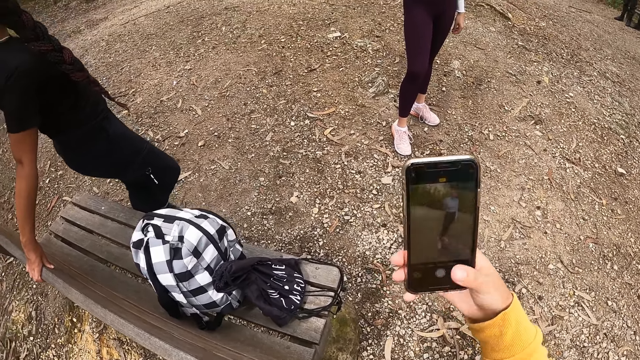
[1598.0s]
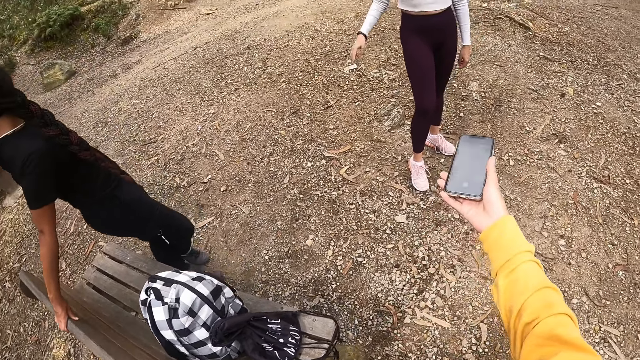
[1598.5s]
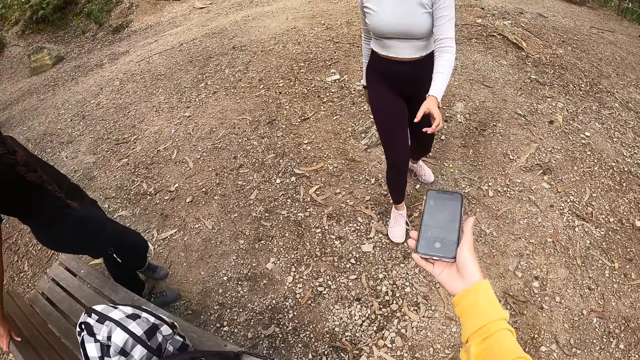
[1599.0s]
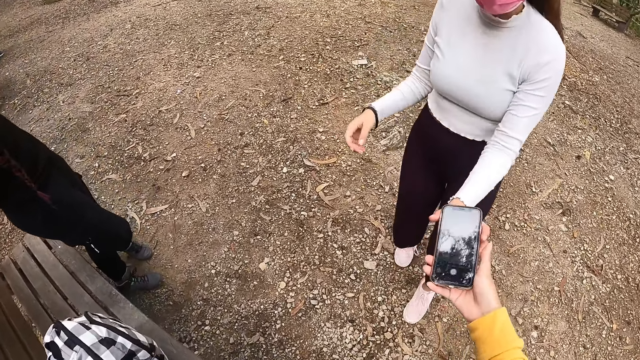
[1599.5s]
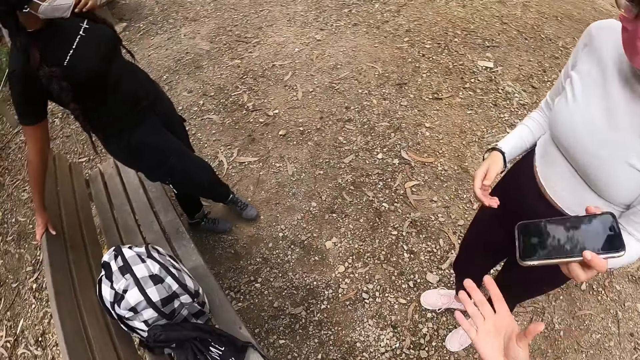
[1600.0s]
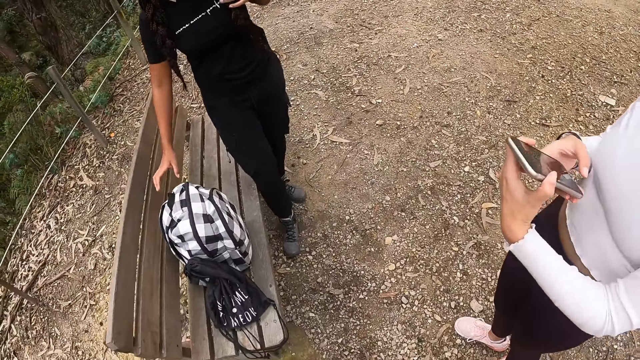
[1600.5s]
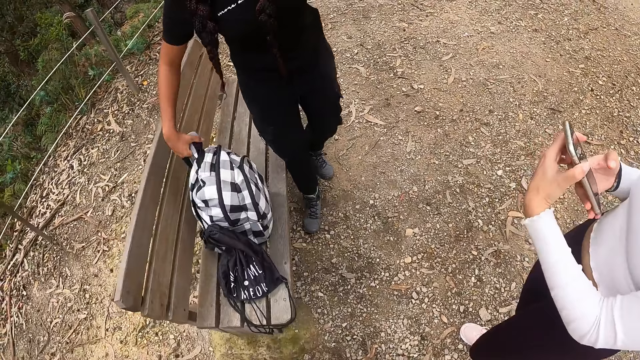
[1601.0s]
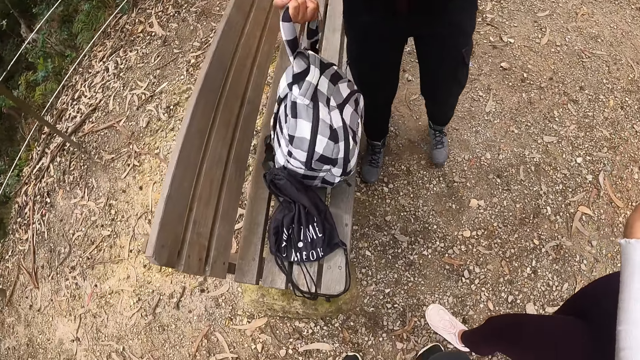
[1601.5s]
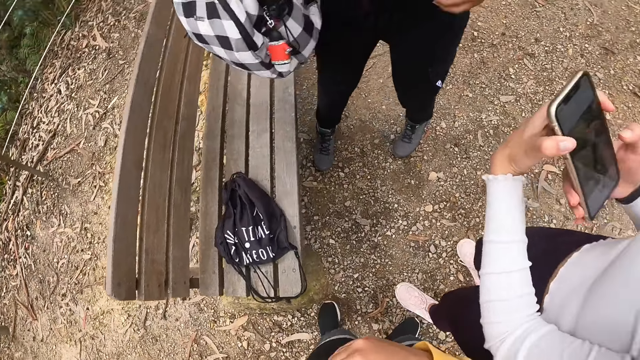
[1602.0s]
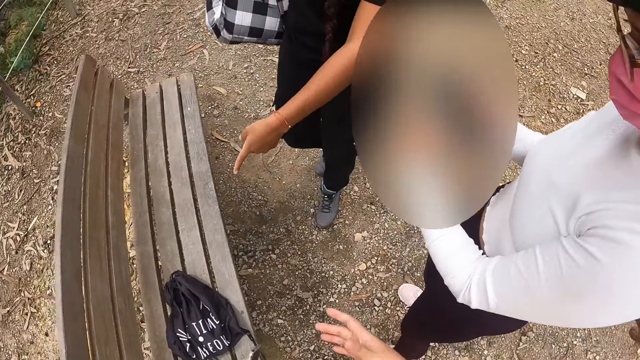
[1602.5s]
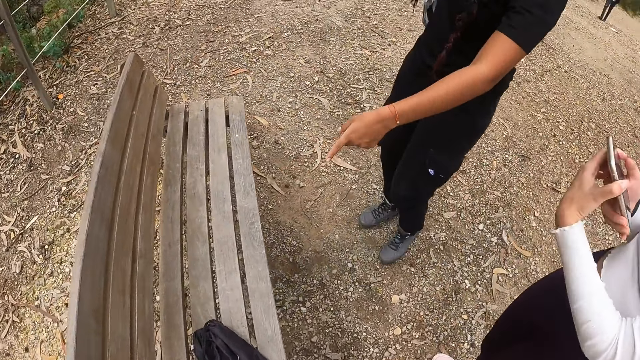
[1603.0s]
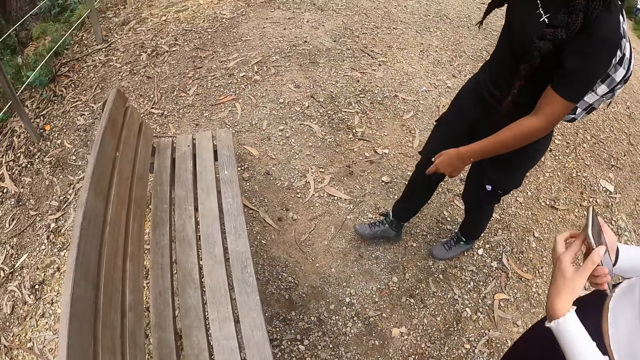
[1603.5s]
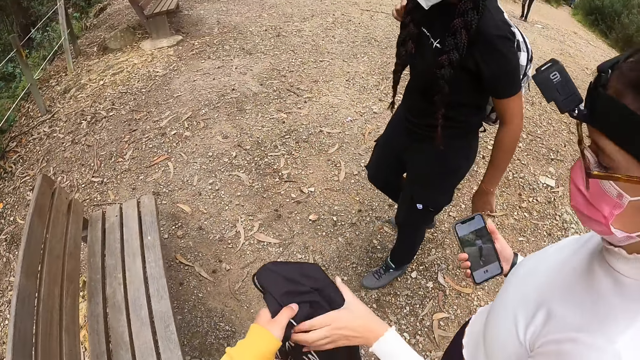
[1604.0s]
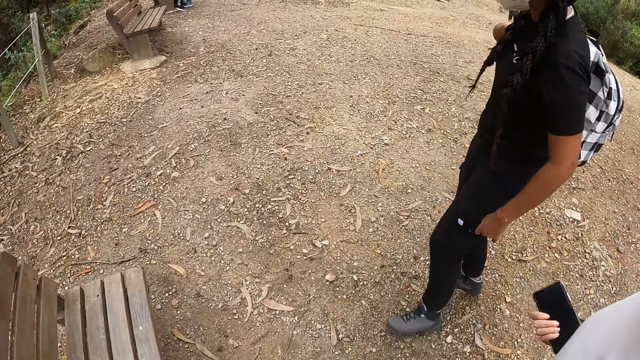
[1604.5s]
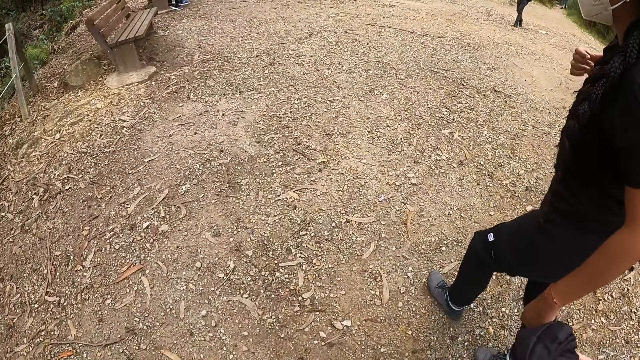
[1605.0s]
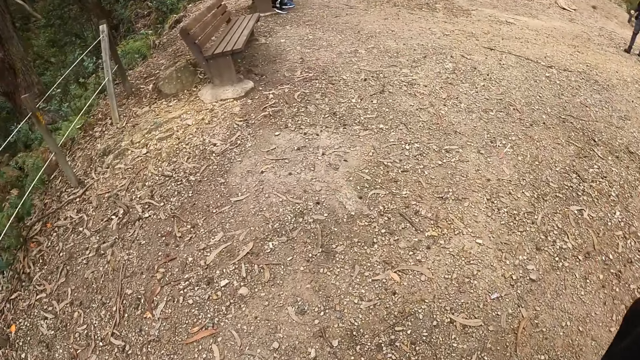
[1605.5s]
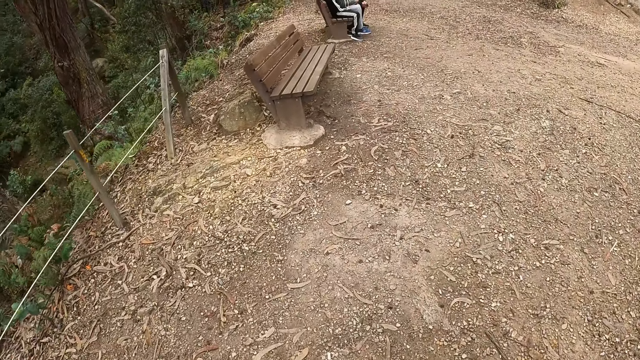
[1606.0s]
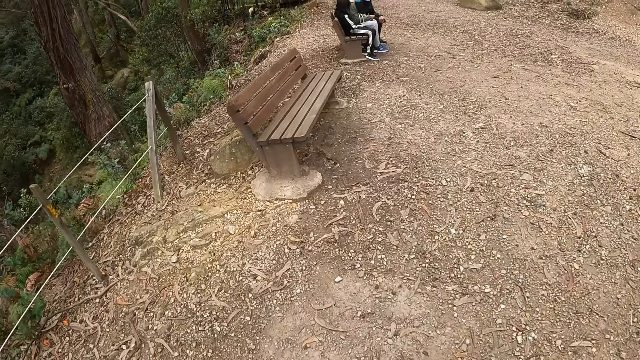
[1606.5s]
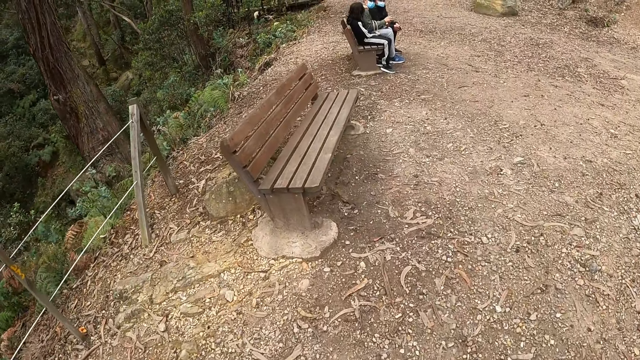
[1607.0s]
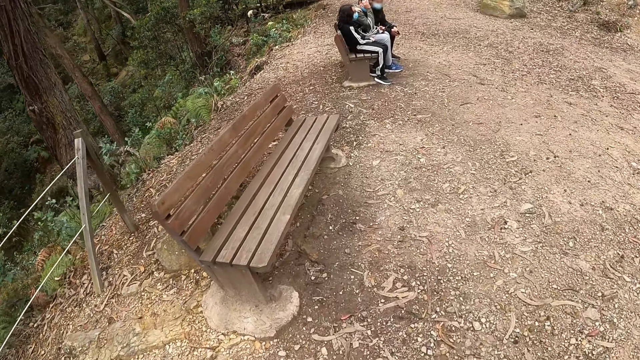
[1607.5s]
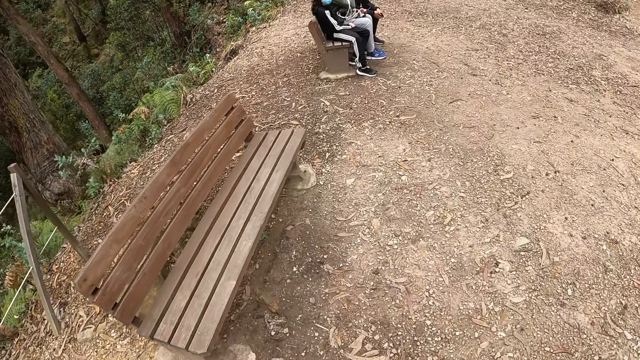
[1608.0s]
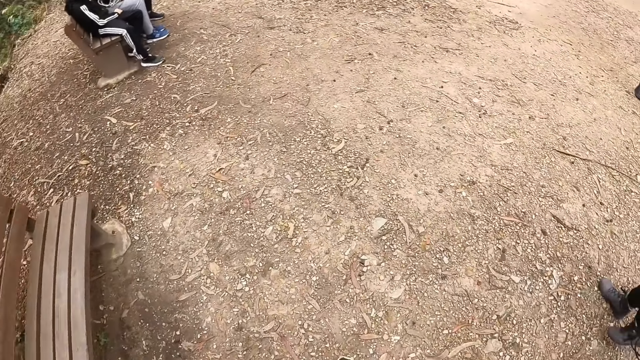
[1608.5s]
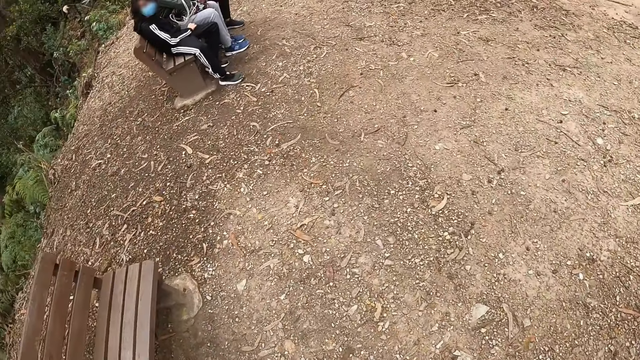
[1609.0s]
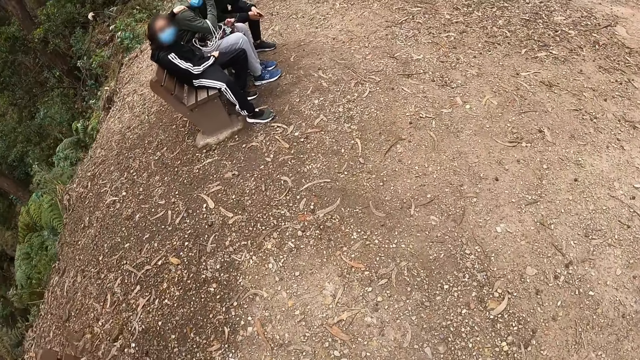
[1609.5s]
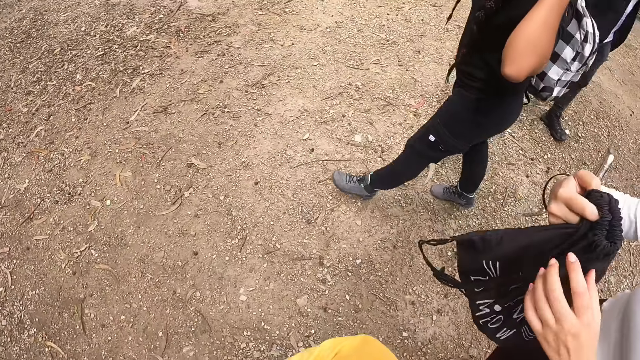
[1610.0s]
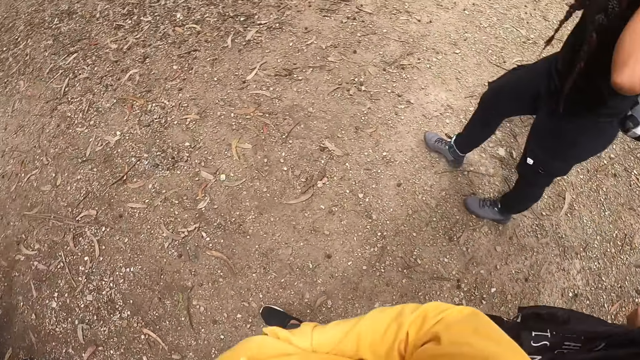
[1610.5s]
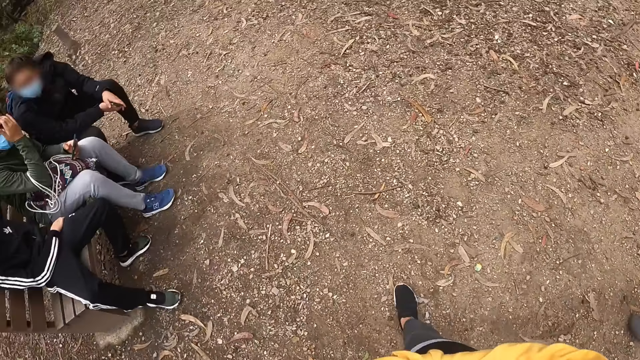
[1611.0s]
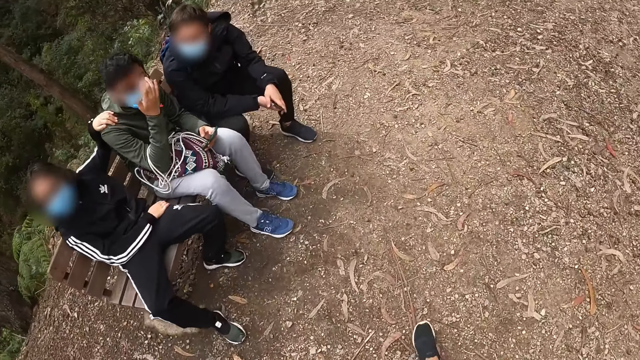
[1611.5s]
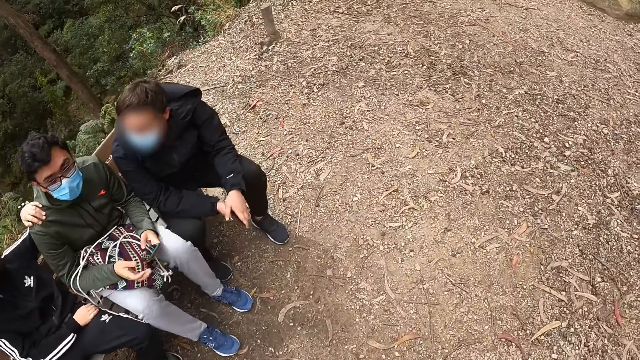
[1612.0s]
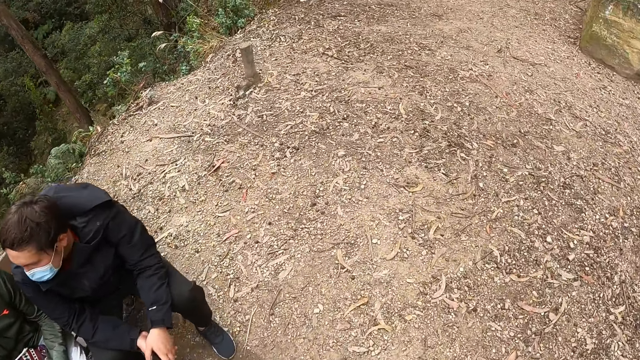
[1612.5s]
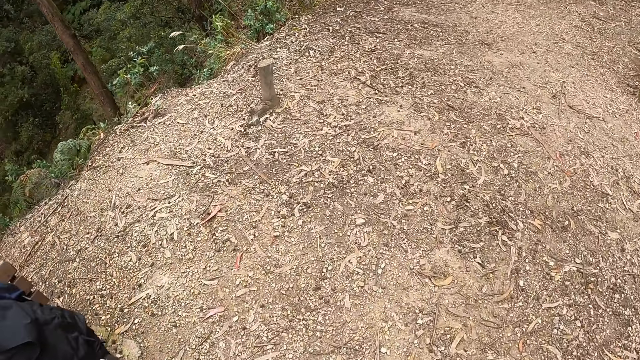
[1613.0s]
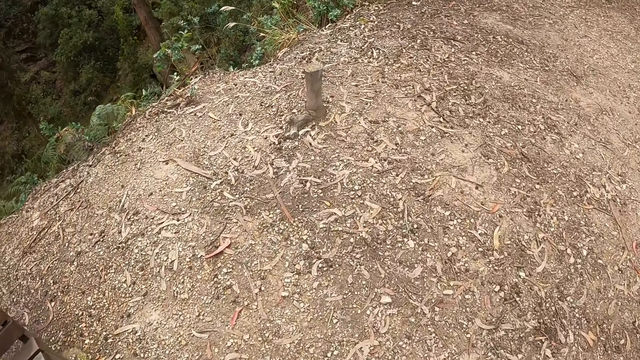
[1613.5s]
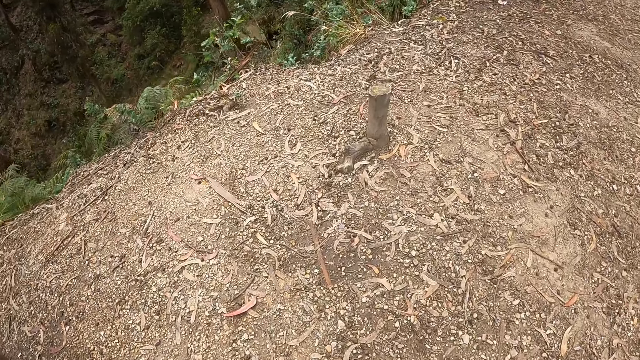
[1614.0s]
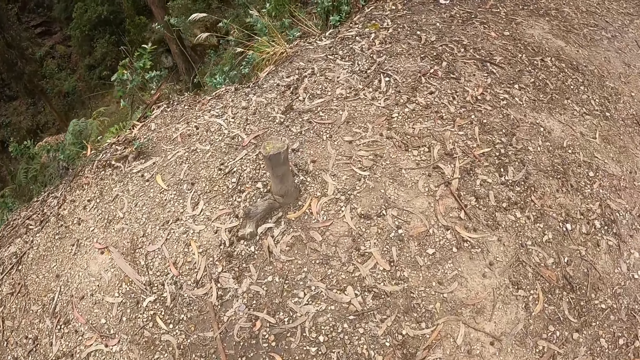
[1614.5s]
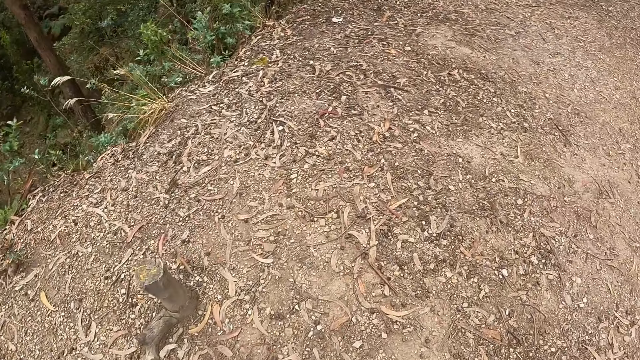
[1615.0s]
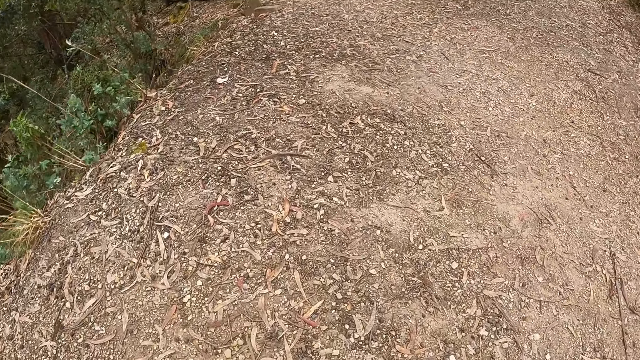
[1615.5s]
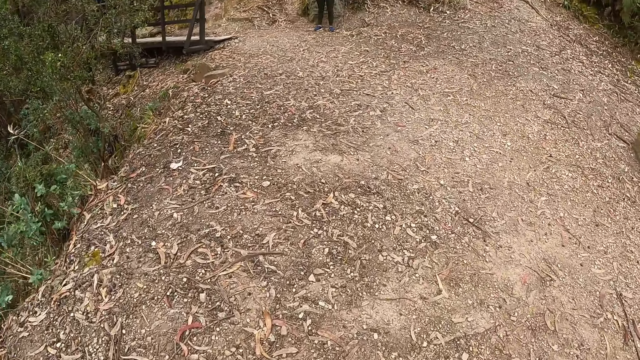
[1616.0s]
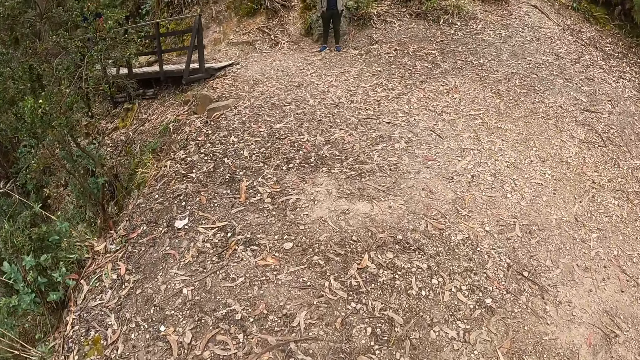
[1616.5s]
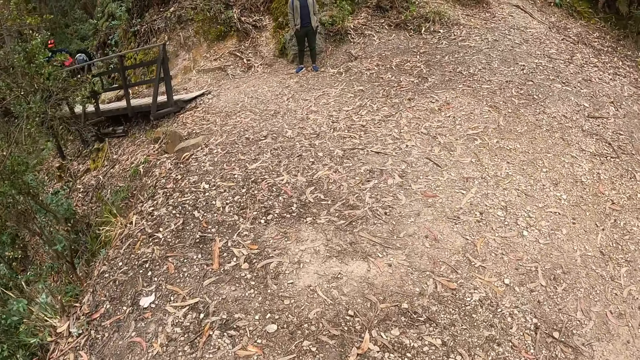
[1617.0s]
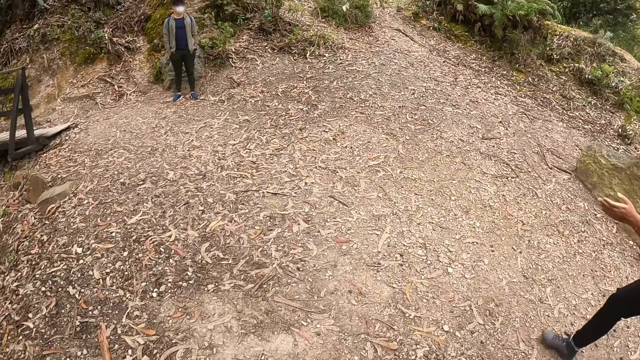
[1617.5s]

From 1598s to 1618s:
The camera wearer passes the phone to the woman with her right hand. Another woman picks up the bag on the chair with her right hand. The camera wearer passes the bag to the first woman with her left hand. She holds the bag. She walks across the hill. She walks past another woman, walks past a man, and walks past another man.
